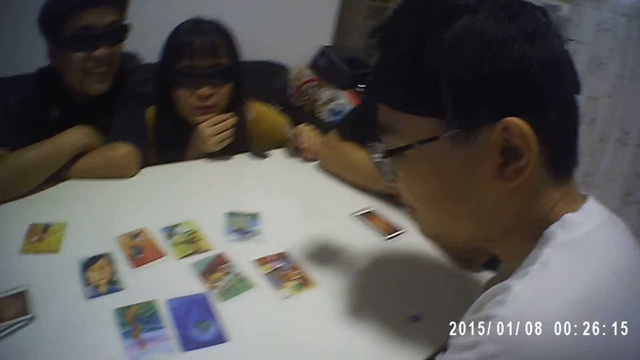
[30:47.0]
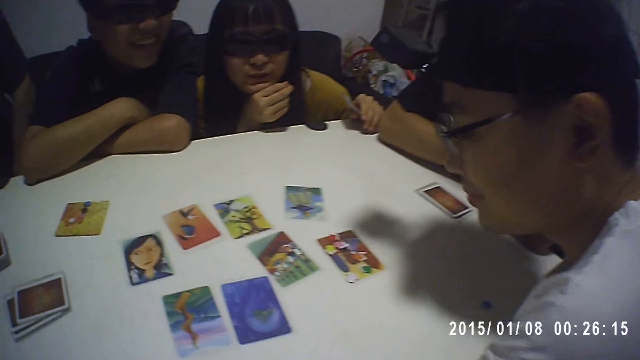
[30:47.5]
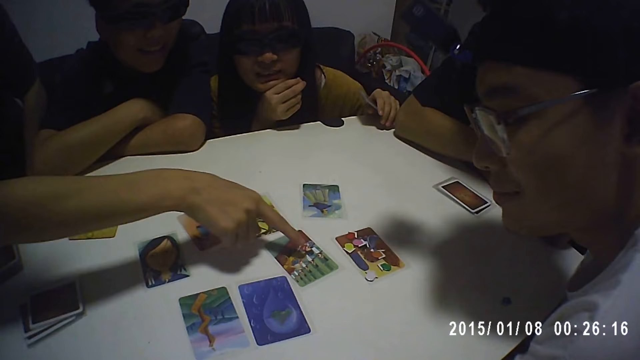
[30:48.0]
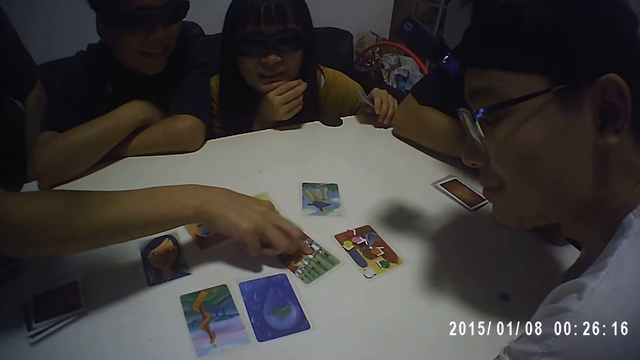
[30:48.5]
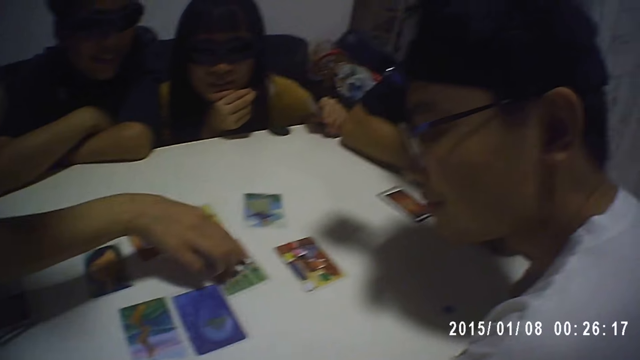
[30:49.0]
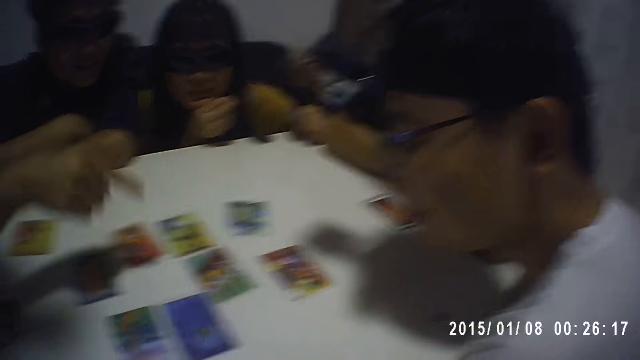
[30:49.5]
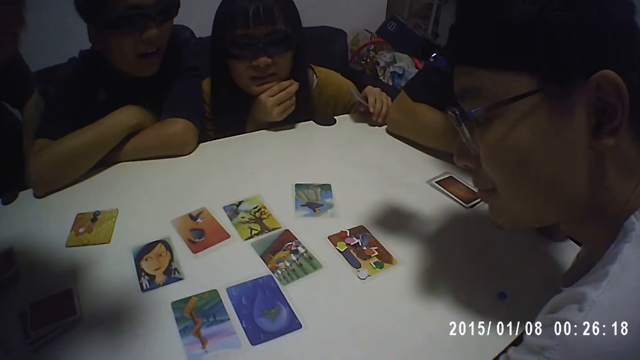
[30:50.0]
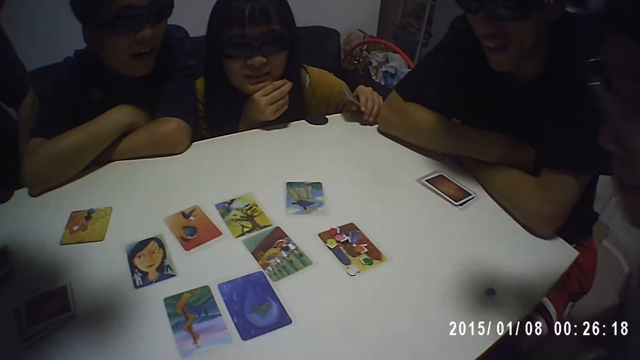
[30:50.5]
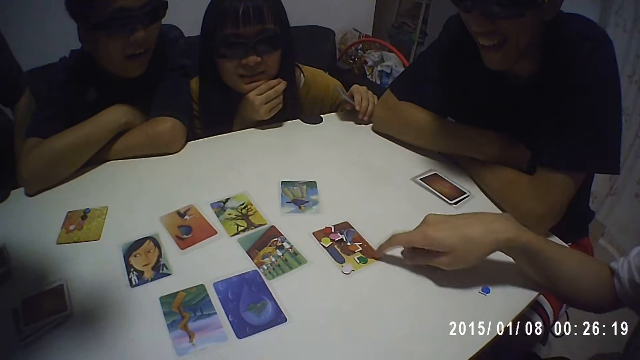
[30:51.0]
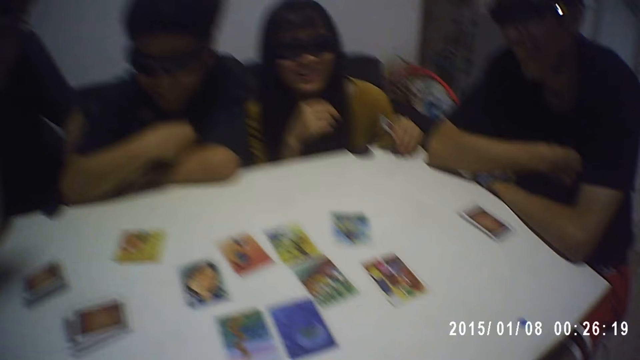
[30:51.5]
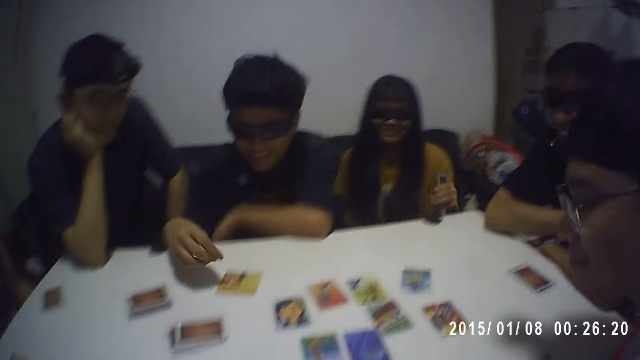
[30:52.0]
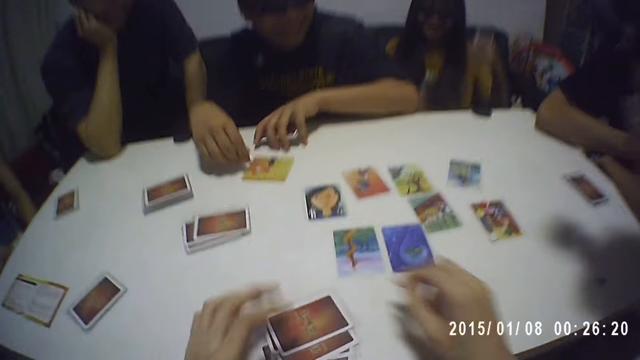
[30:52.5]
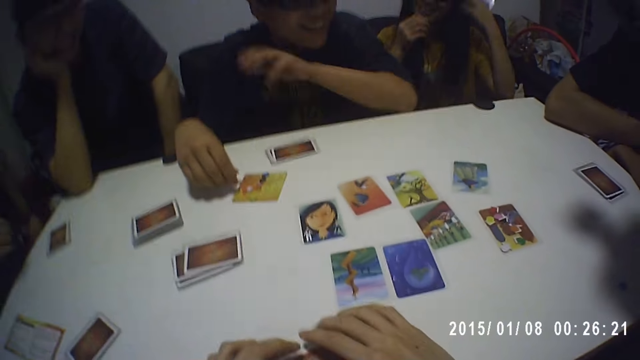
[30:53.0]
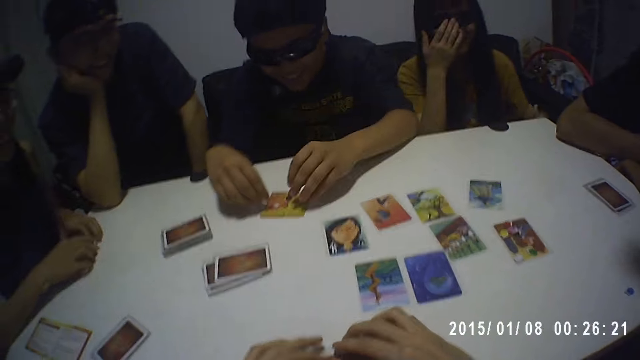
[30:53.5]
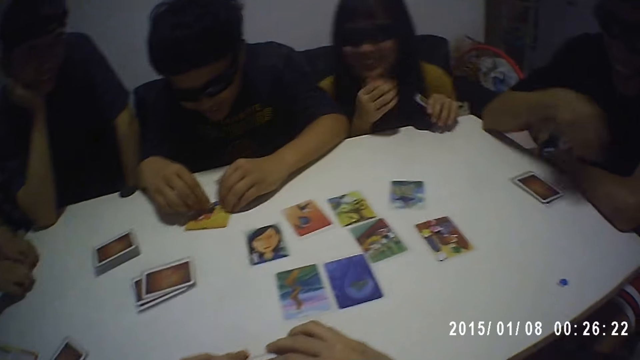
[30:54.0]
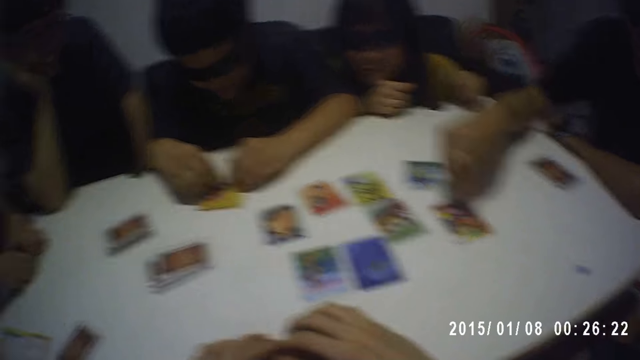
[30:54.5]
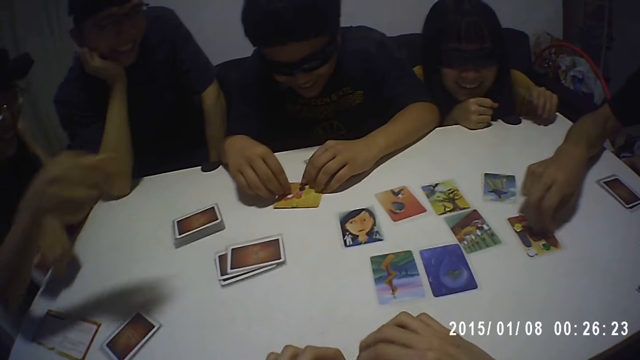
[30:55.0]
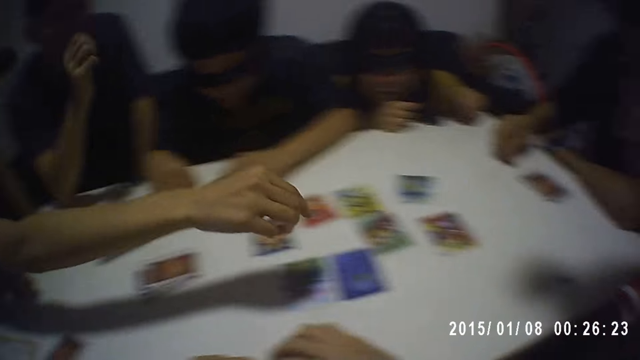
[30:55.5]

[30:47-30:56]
A man stares closely at the cards on the table. A lady points at the cards on the table. Another man touches a card on the table. The first man holds a card on the table. A third man touches a card on the table. A fourth man drops cards on the table. The camera wearer holds his cards on the table. A man counts the tokens on the table. The fourth man aligns the game tokens on a card on the table. Another man picks a game token from a card on the table.

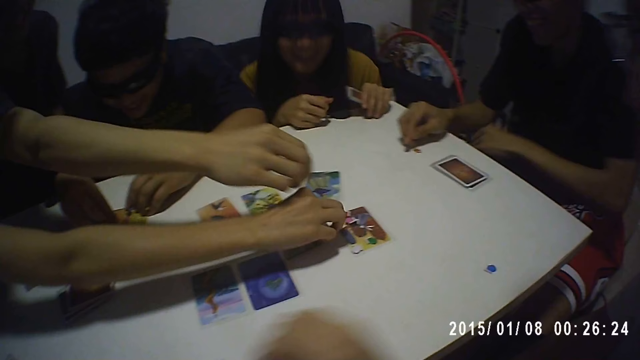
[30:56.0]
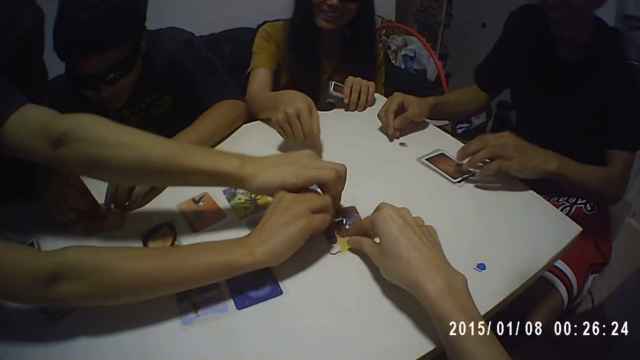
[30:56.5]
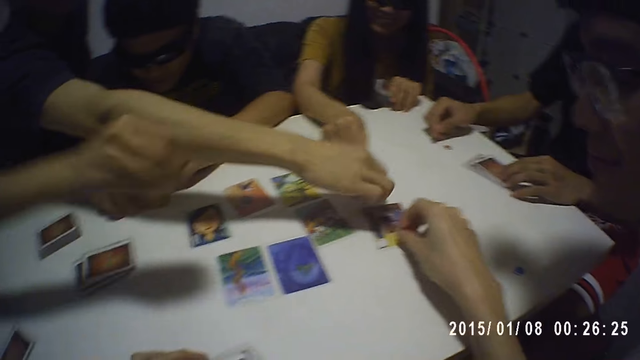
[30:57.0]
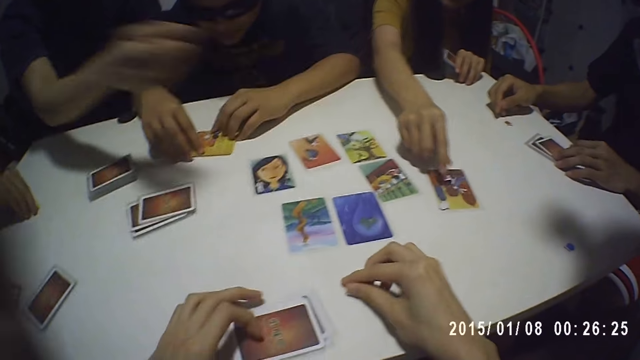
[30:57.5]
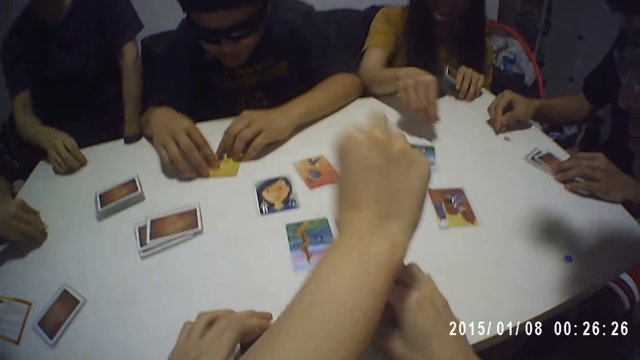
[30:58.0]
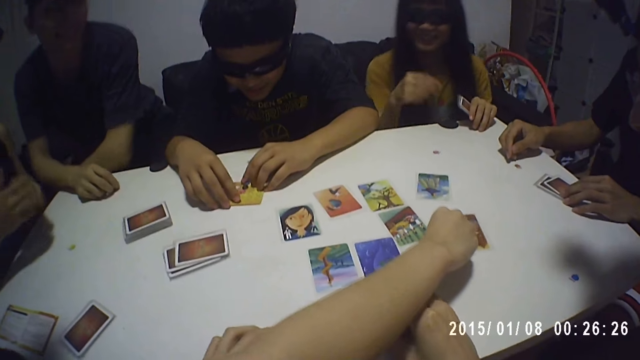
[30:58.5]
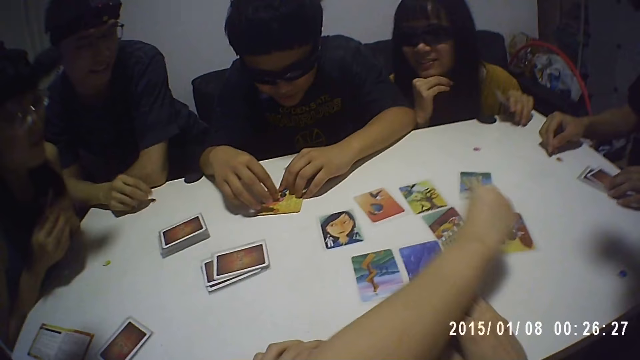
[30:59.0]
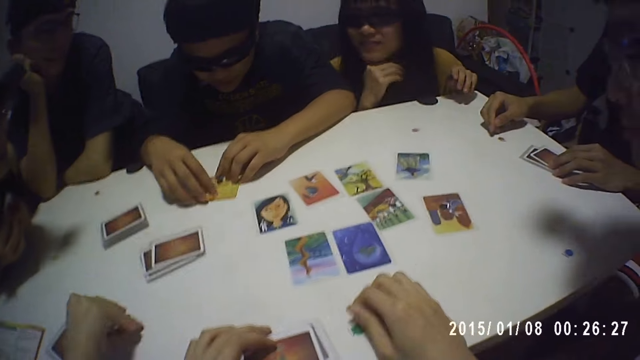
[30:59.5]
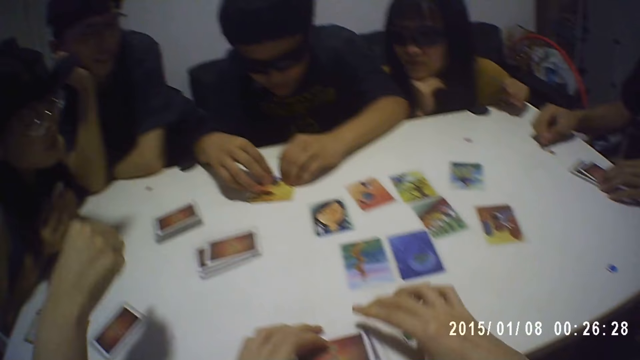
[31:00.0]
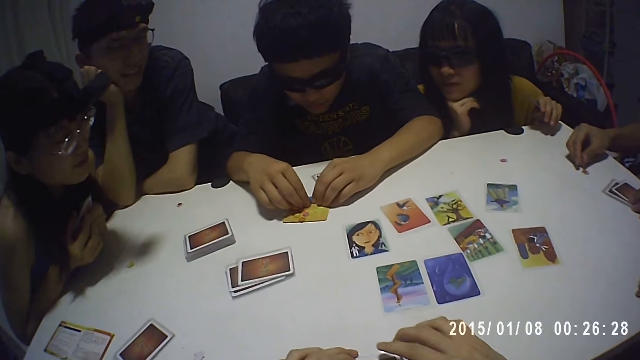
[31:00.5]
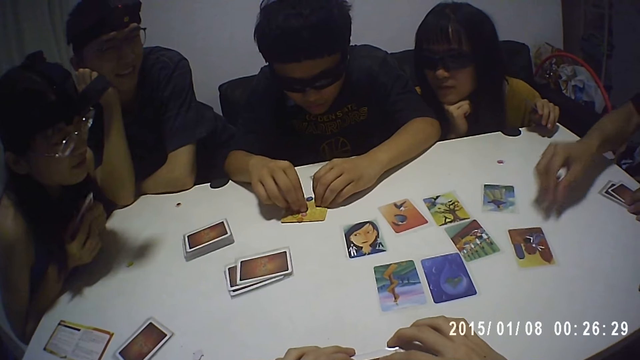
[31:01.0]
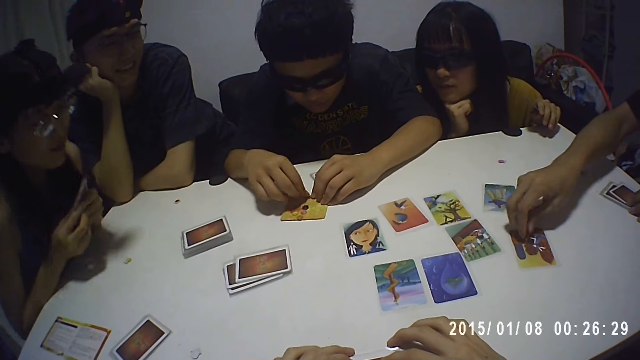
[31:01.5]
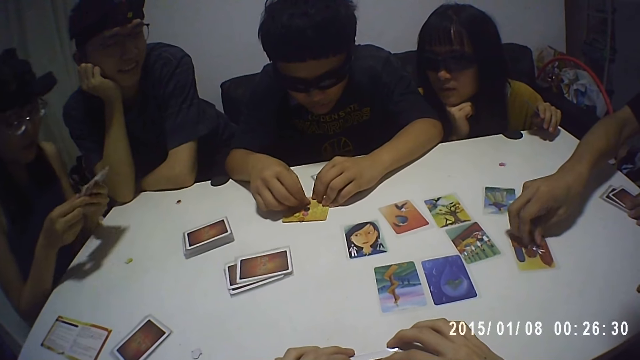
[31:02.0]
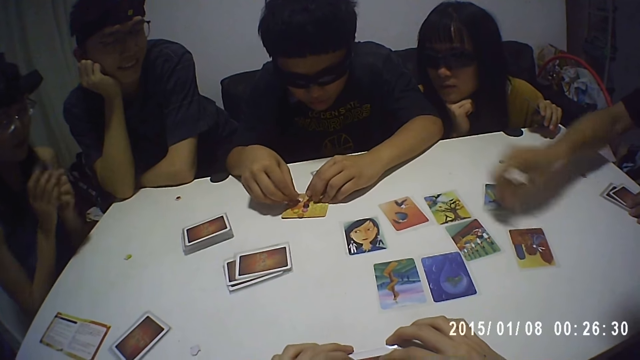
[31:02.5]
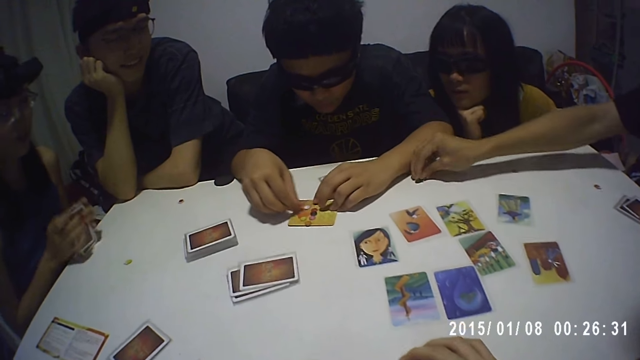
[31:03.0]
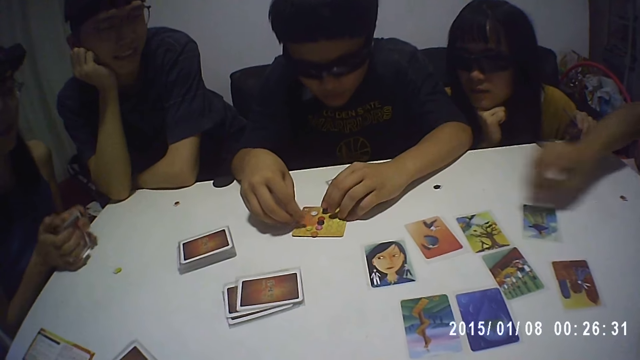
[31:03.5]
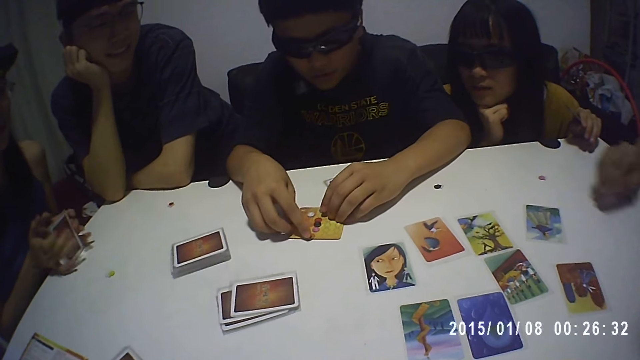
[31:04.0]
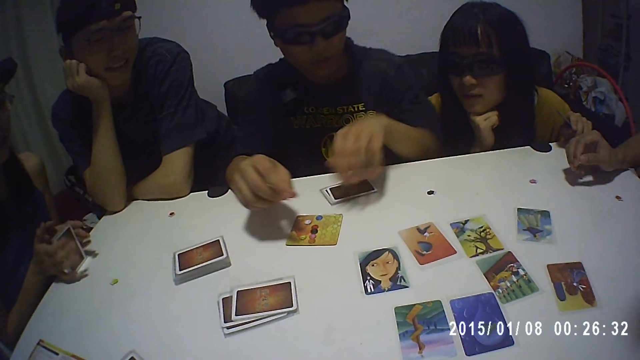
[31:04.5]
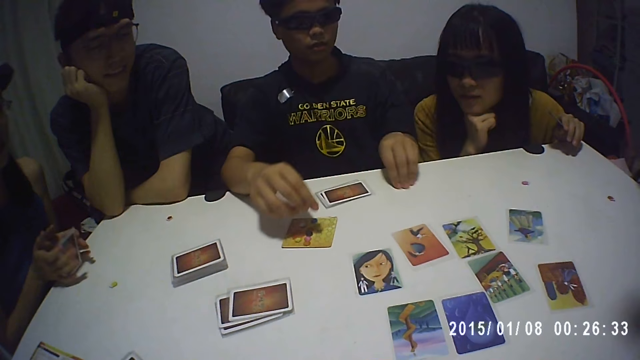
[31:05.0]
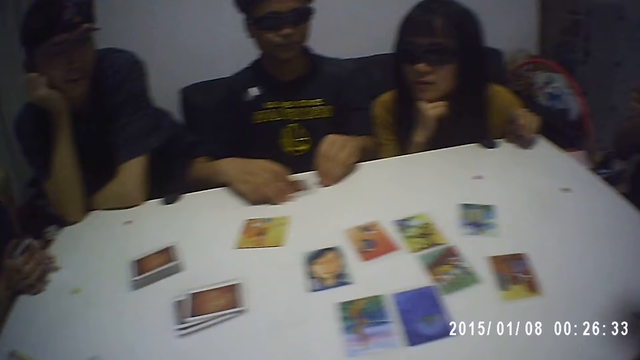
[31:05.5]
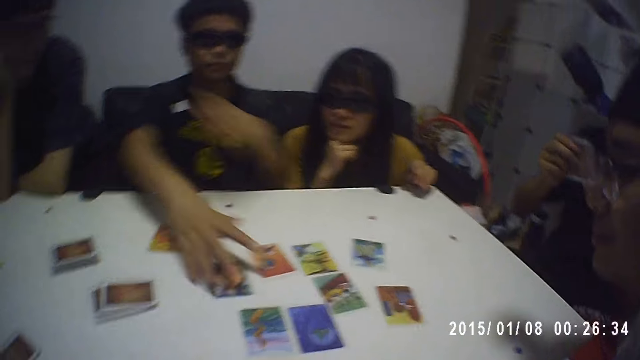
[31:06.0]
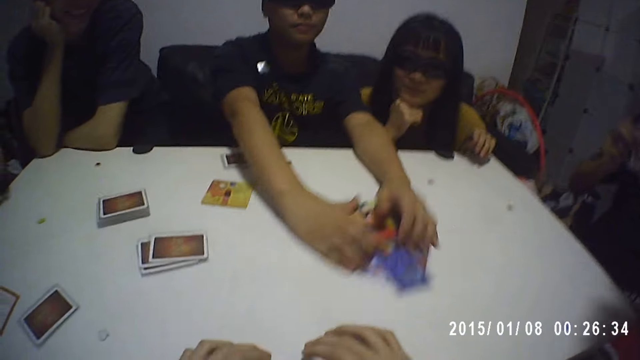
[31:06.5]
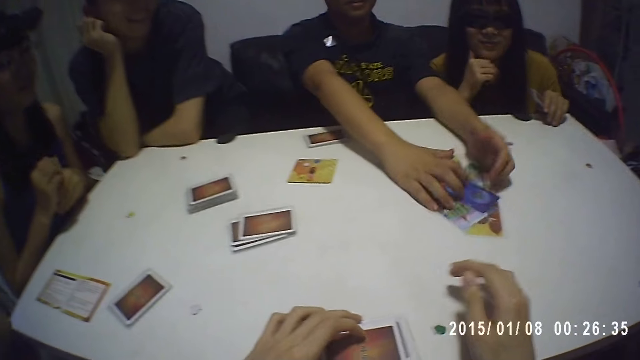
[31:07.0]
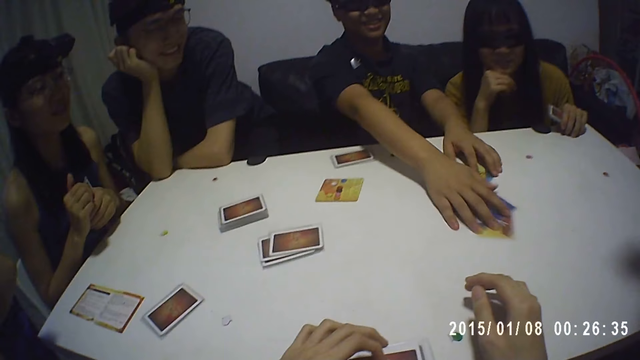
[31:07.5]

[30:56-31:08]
A lady picks a game token from a card on the table. The camera wearer picks a game token from a card on the table. A man picks a game token from a card on the table. Another lady picks a game token from a card on the table. A third lady picks a game token from a card on the table. Another man aligns game tokens on a card on the table. A third man shifts a game token from a card to near the second man on the table. The third man picks a token on the table. The first lady aligns cards on the table. The third man drops a token on the table. The first man stares at cards on the table. The second lady stares at cards on the table. The second man picks a game token on the table and collects cards on the table.
